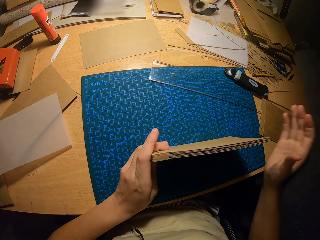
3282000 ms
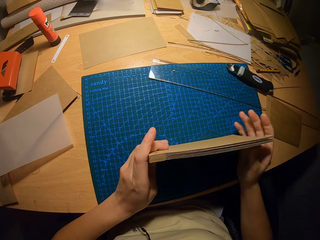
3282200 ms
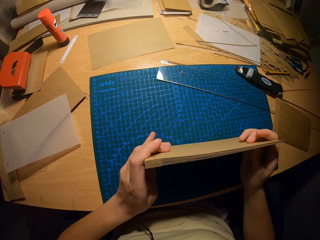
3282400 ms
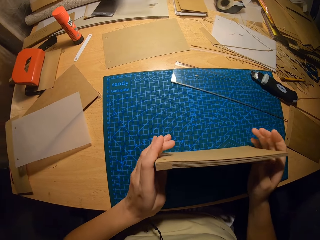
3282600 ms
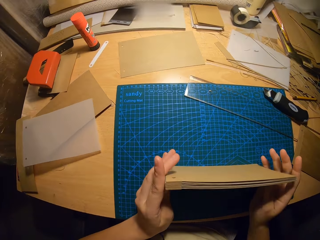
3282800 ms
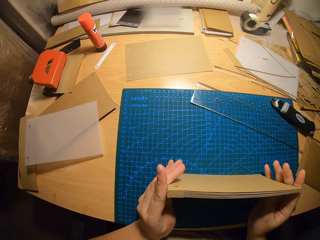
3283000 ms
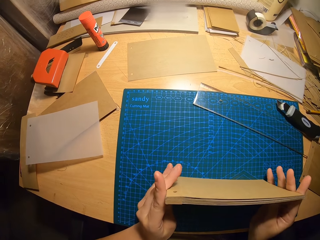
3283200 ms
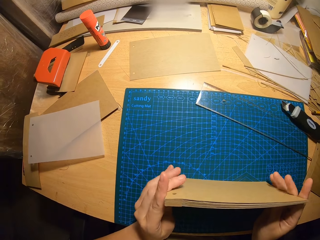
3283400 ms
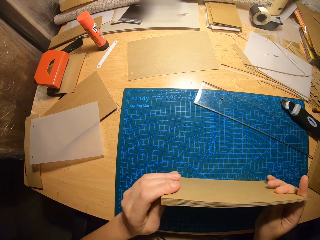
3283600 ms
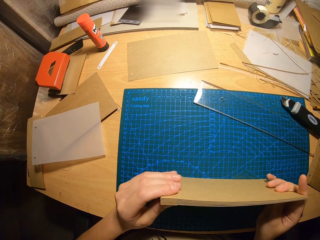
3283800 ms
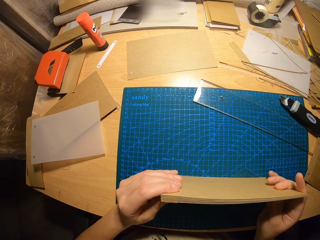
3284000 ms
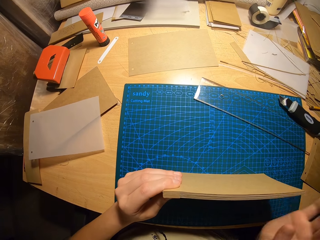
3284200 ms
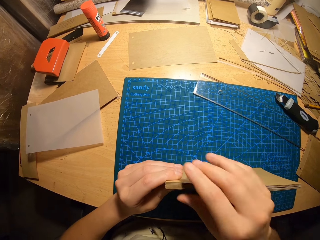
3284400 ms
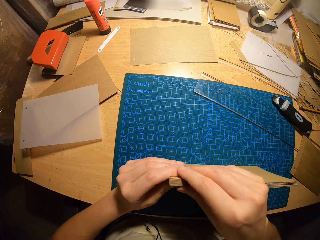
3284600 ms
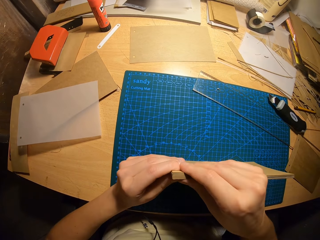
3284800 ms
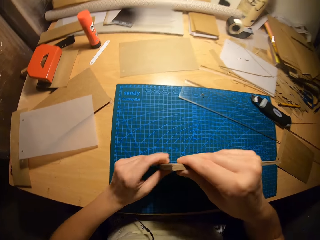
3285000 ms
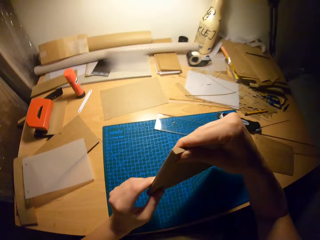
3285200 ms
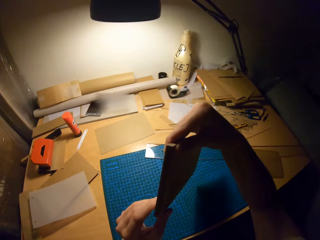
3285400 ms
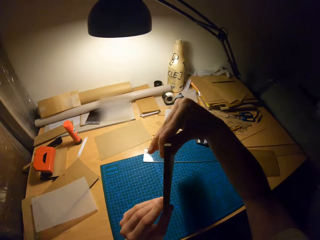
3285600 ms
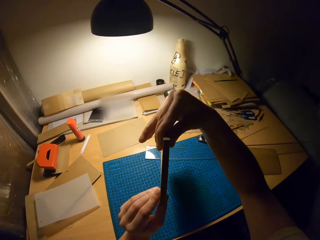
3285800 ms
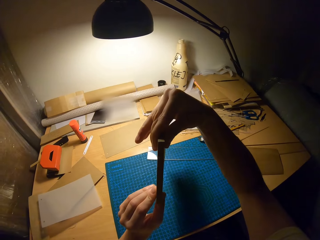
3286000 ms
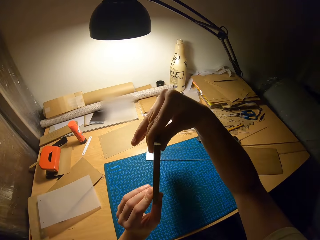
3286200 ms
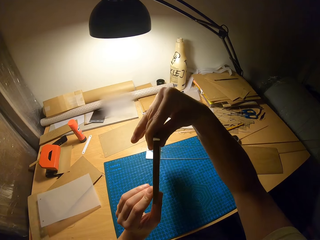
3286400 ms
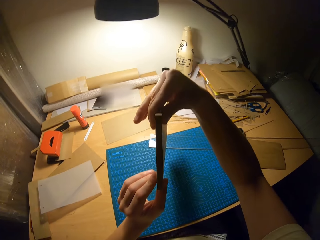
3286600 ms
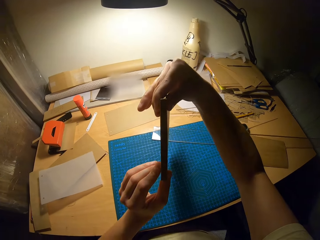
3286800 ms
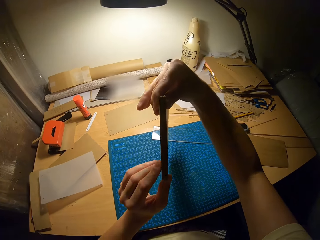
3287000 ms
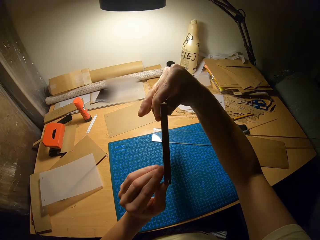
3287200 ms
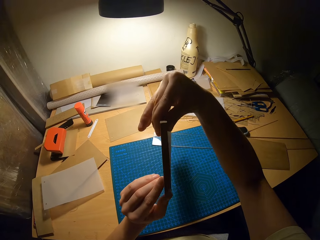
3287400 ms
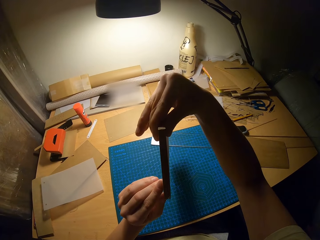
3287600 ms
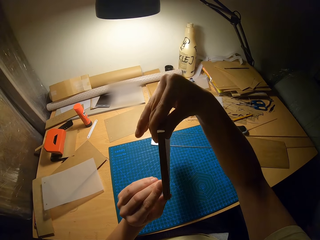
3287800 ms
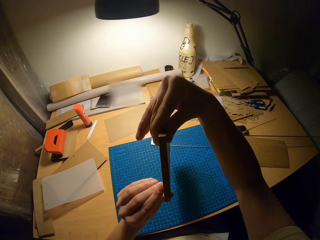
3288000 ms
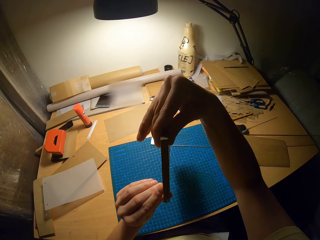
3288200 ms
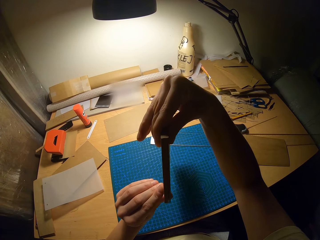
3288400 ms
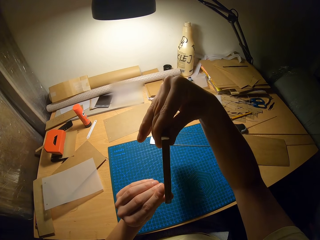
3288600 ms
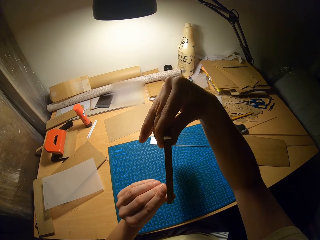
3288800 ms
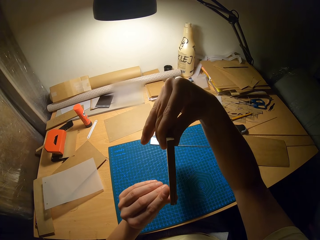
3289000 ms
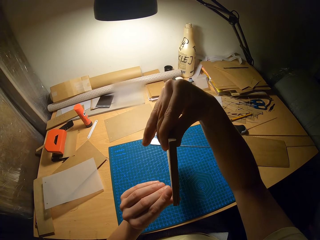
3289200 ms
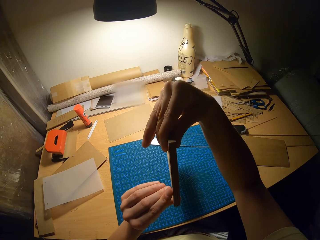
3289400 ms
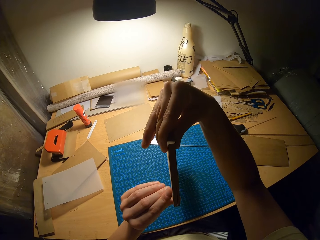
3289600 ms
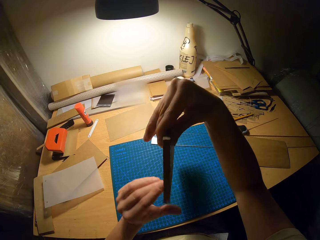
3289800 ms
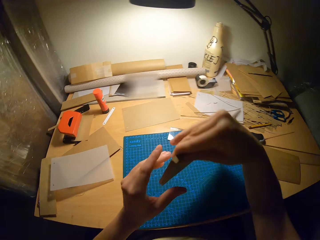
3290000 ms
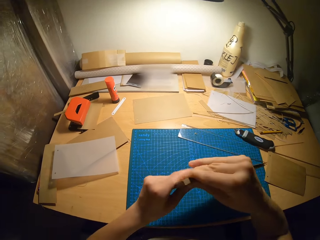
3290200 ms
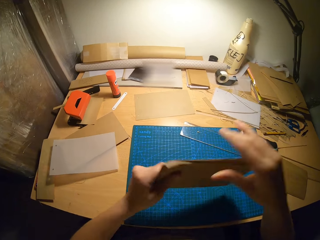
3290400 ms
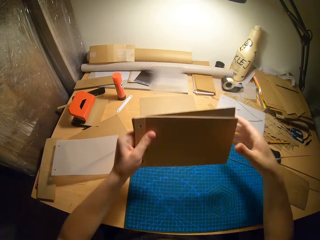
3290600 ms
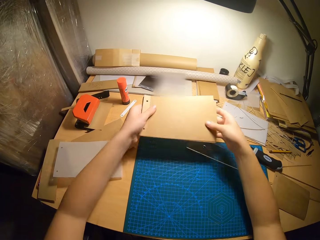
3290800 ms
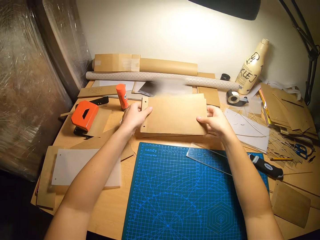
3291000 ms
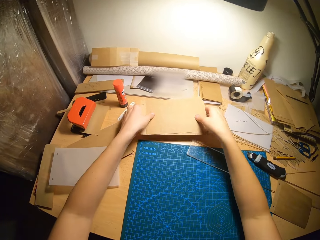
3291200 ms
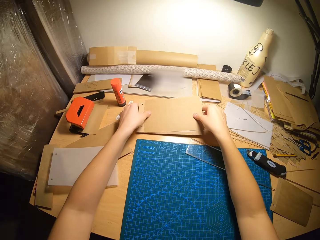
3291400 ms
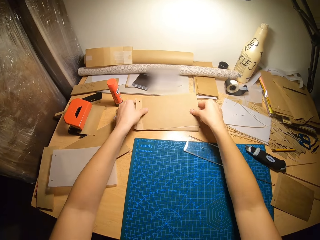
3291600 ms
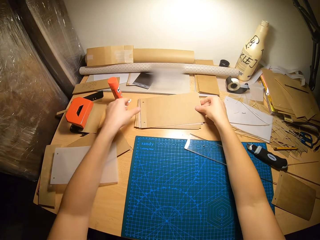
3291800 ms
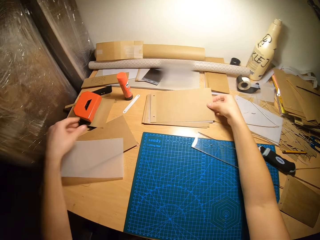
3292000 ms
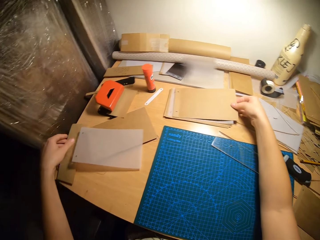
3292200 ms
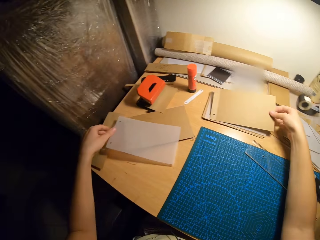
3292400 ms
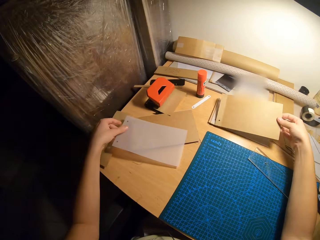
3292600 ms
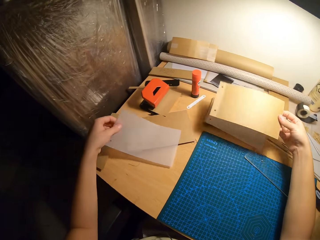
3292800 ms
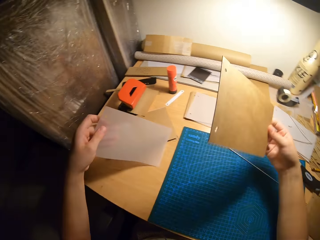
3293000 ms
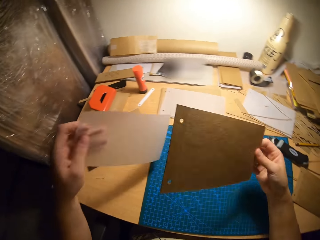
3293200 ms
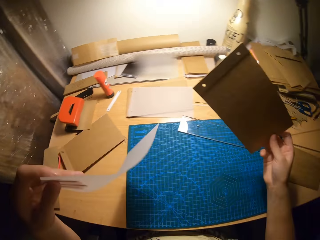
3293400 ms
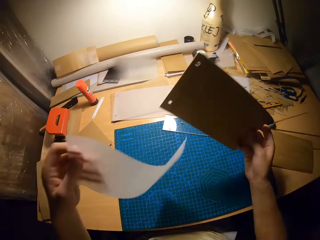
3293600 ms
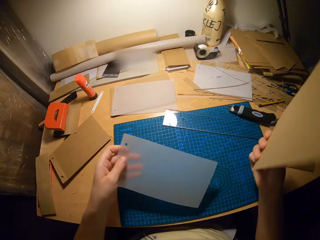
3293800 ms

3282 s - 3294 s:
The camera wearer places the cardboards in his hands on the table. He takes the cardboard on the table with his right hand. He takes the transparent paper with his left hand.

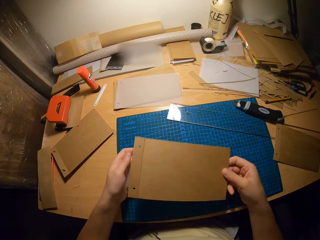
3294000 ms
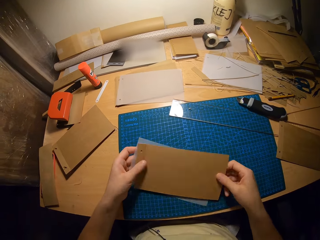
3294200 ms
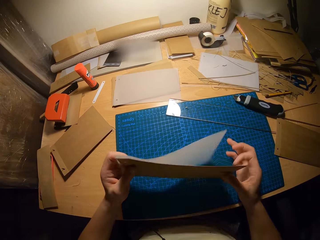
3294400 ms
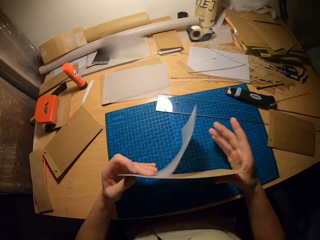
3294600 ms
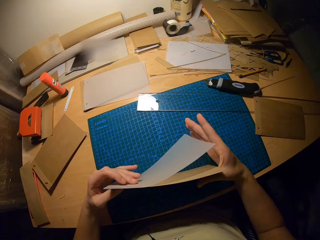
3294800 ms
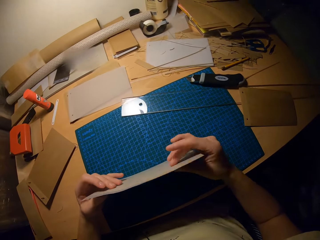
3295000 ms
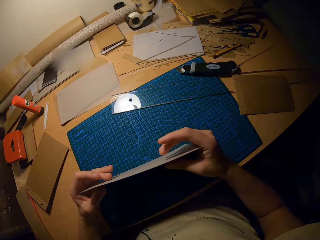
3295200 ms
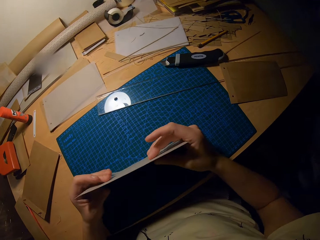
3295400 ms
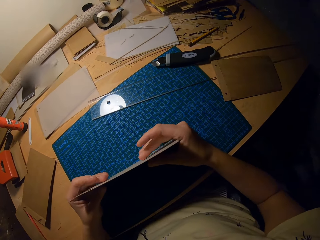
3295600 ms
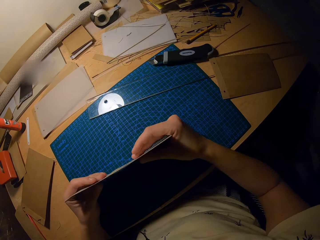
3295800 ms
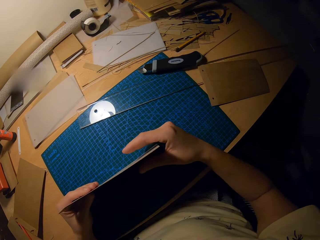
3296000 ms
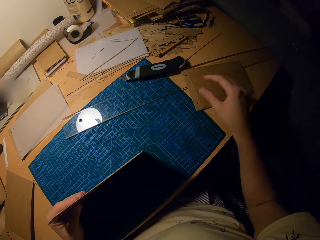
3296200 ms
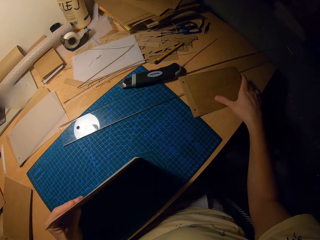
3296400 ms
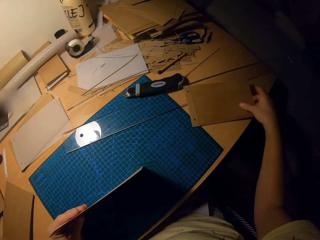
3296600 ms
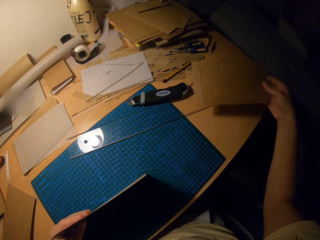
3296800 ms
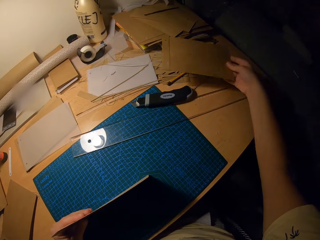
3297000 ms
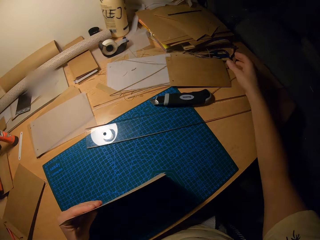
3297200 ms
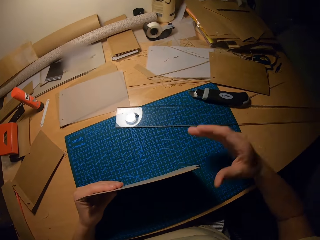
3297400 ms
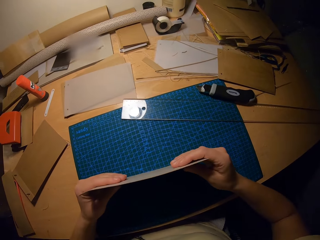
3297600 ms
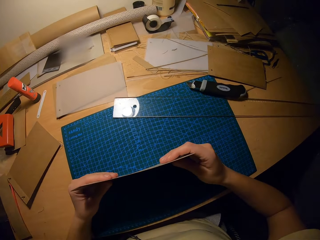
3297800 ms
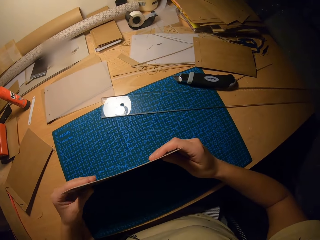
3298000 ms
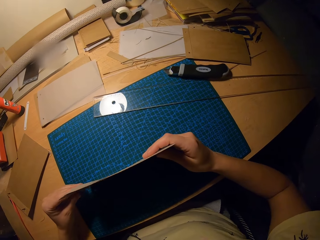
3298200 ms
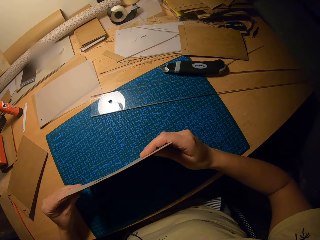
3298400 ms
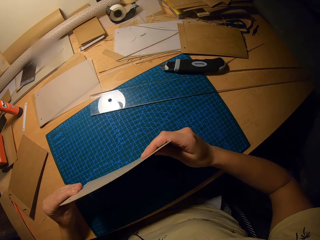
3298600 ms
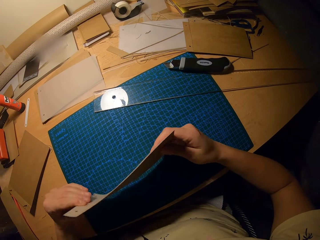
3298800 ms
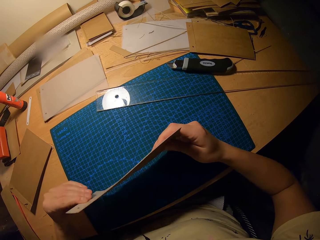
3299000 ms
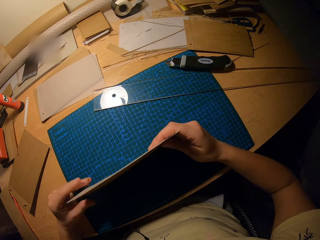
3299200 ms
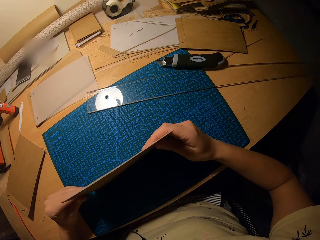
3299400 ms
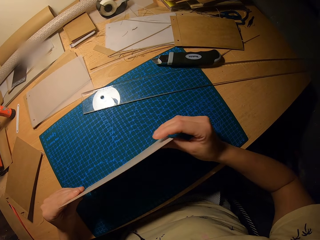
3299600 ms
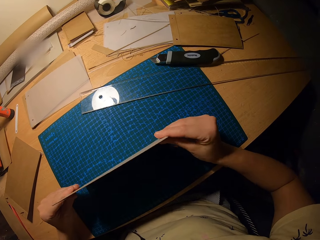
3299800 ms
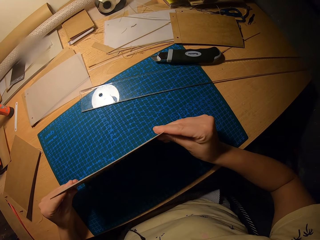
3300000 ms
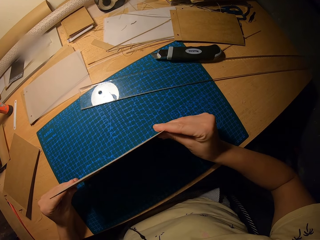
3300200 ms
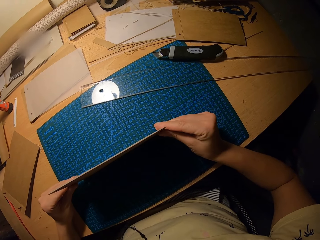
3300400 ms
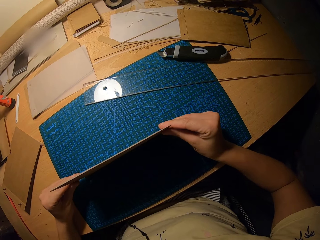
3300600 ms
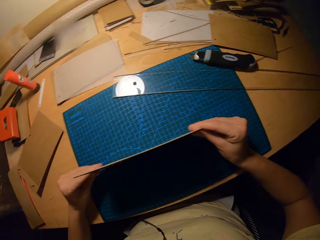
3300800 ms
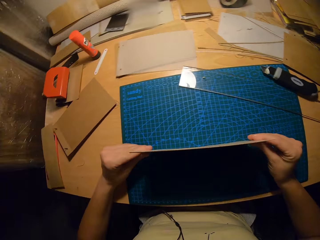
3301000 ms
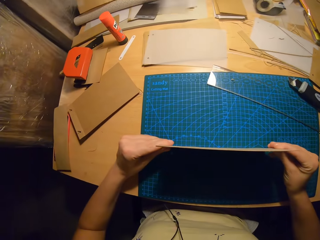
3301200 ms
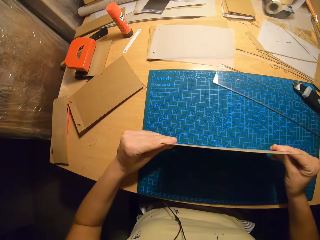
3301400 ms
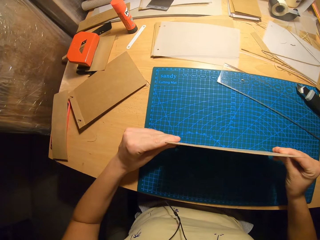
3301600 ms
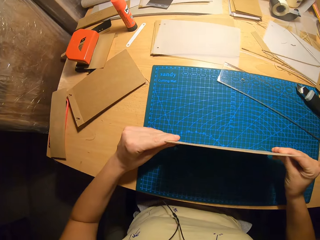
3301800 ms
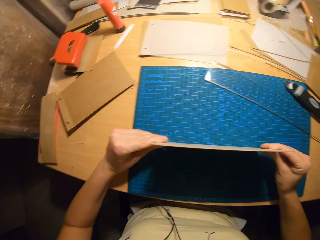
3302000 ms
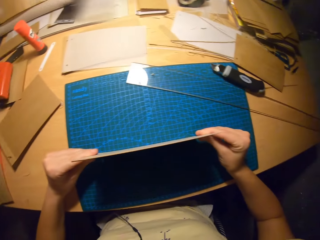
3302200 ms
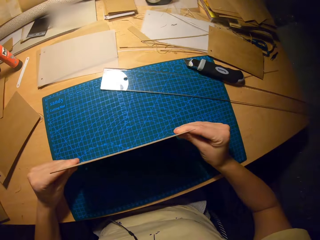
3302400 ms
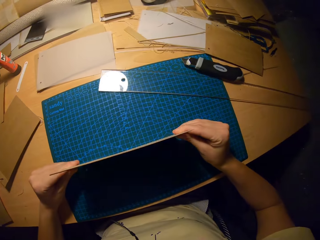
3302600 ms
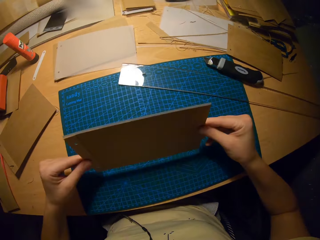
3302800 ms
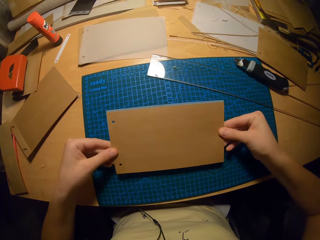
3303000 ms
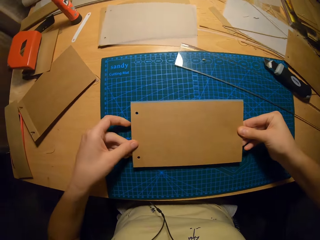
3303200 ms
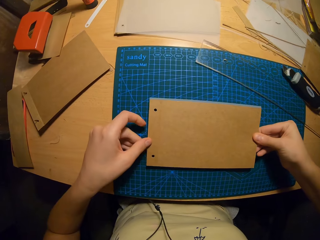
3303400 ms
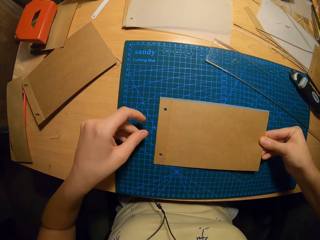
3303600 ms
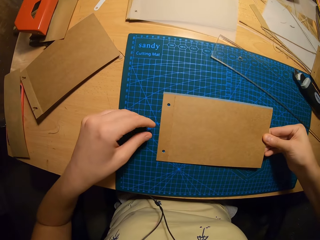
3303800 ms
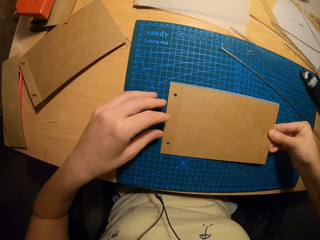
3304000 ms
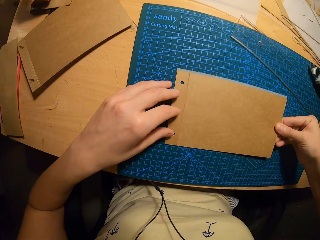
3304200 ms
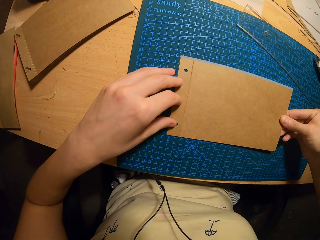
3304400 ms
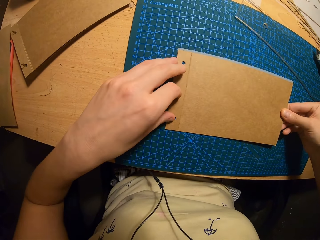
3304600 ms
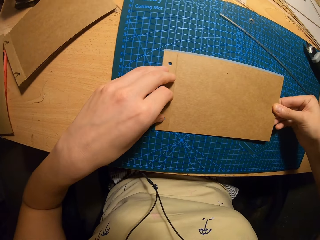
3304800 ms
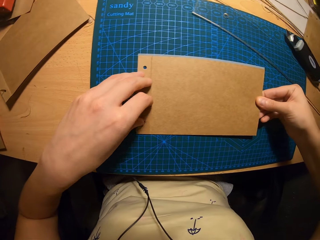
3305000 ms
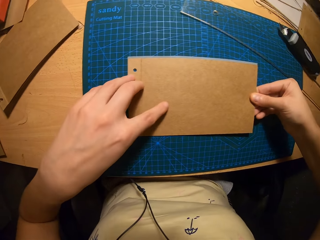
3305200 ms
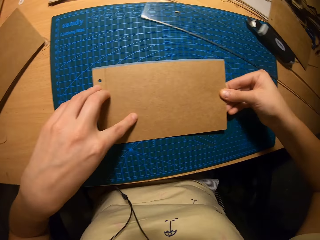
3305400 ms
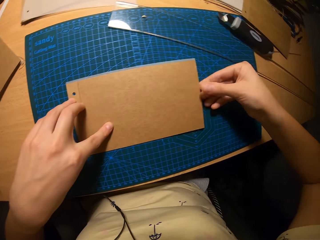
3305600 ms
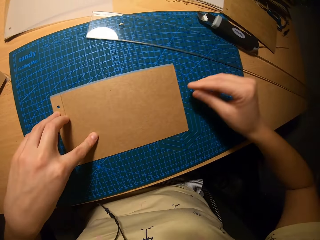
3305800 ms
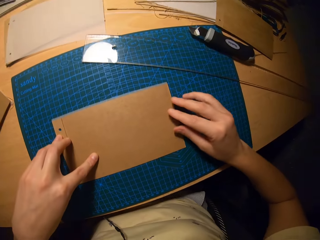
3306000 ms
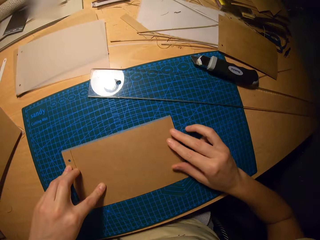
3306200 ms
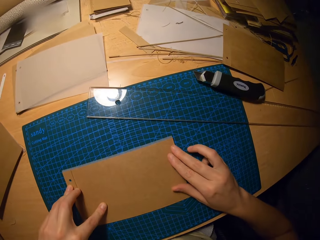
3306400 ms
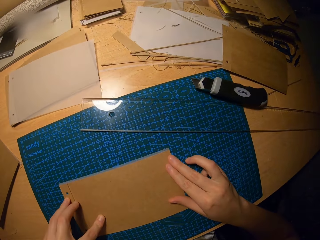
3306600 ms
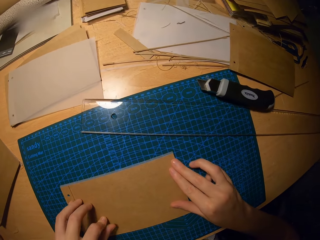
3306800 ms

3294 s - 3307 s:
The camera wearer places the cardboard in his right hand at the back of the transparent paper. They hold the manila papers on the table with her hands. They adjust the cardboard with both hands. They move a cardboard on the table with his right hand. They adjust the cardboard with both hands. They hold the manila papers on the table with her hands. They place the cardboard in his hands on the cutting board. They adjust the cardboard with both hands.
